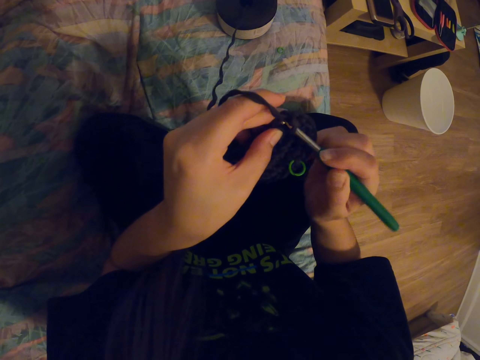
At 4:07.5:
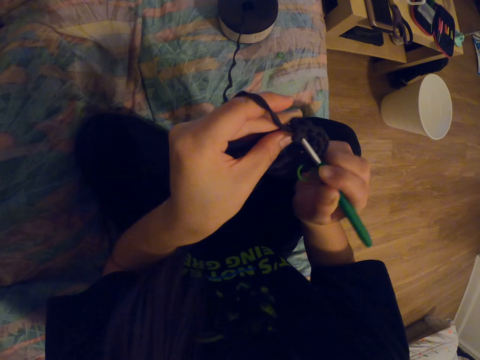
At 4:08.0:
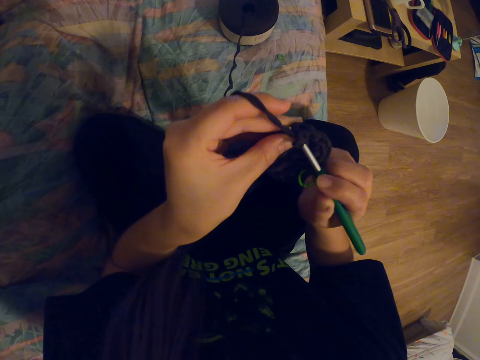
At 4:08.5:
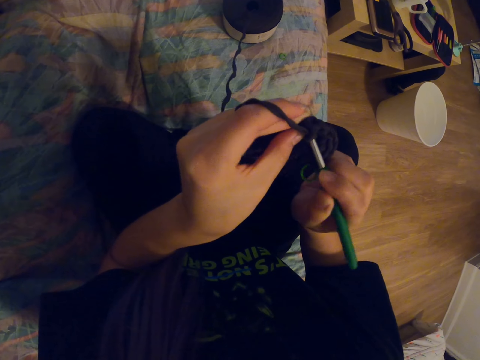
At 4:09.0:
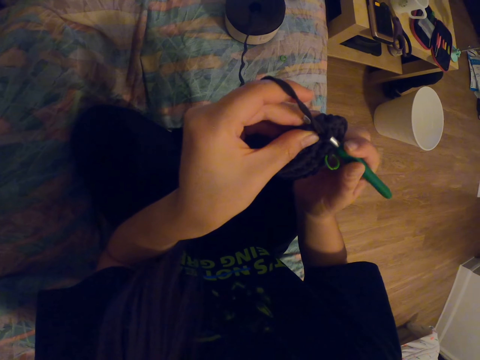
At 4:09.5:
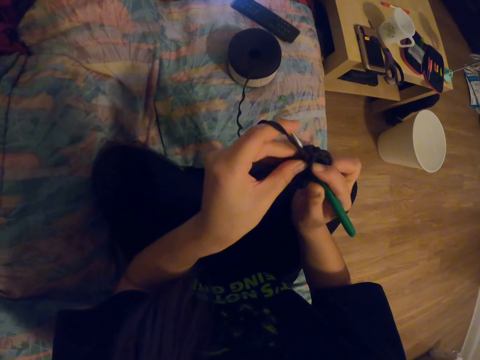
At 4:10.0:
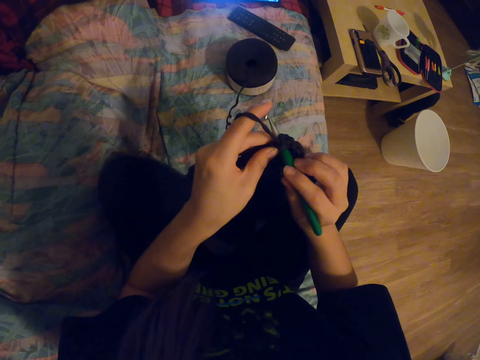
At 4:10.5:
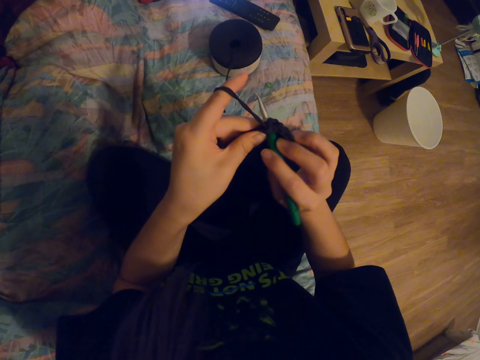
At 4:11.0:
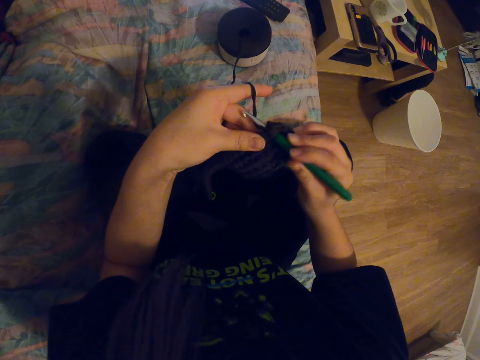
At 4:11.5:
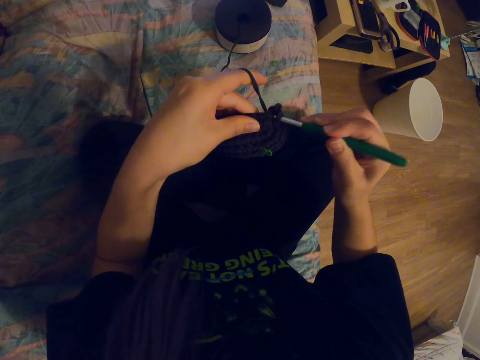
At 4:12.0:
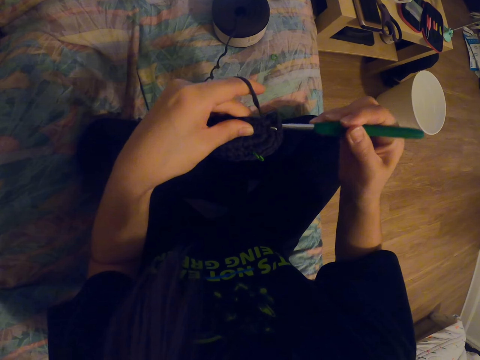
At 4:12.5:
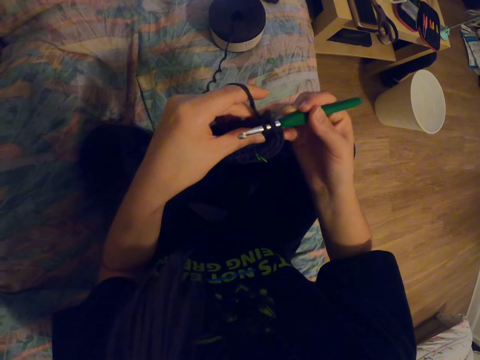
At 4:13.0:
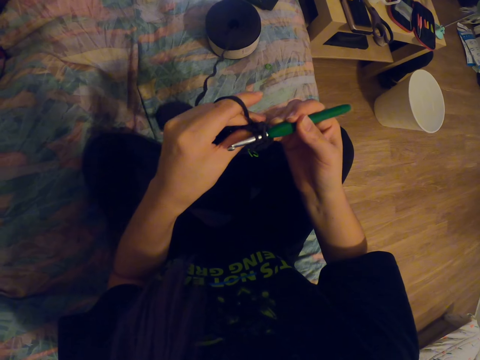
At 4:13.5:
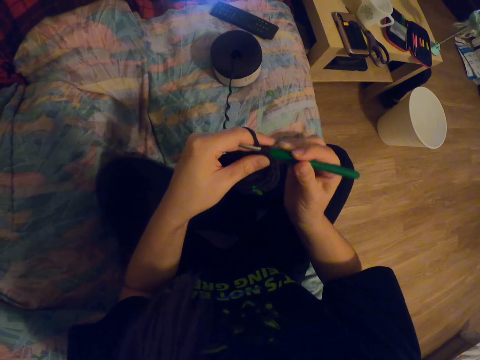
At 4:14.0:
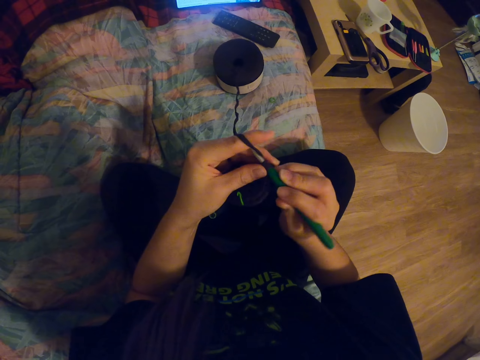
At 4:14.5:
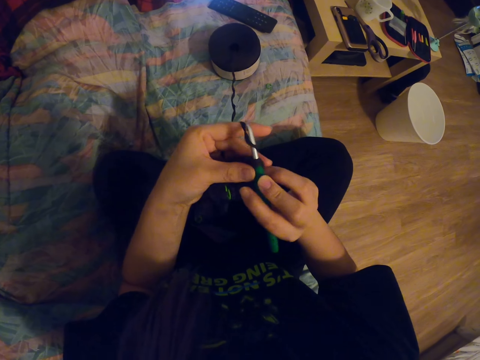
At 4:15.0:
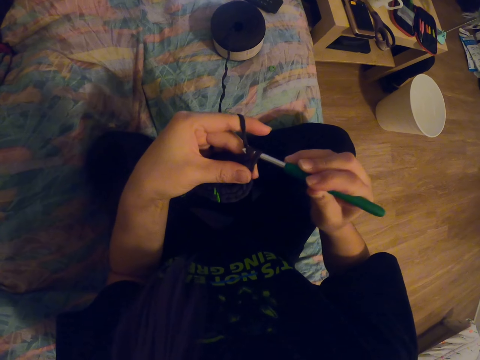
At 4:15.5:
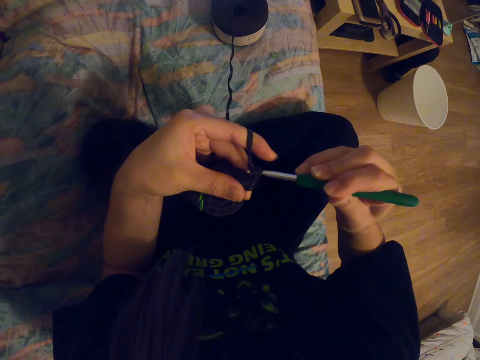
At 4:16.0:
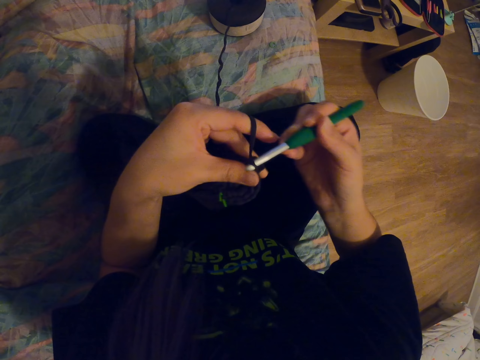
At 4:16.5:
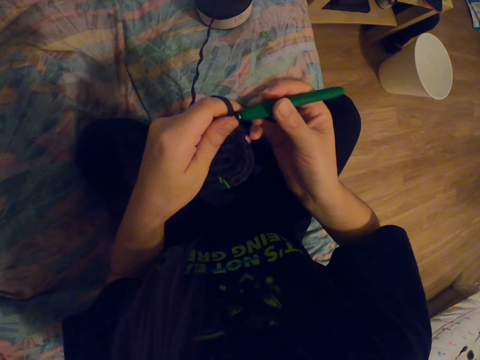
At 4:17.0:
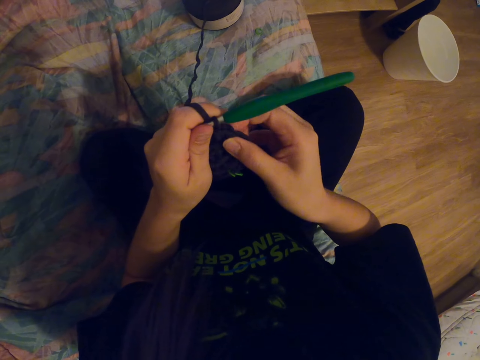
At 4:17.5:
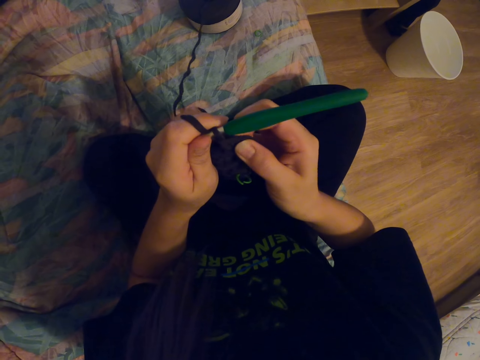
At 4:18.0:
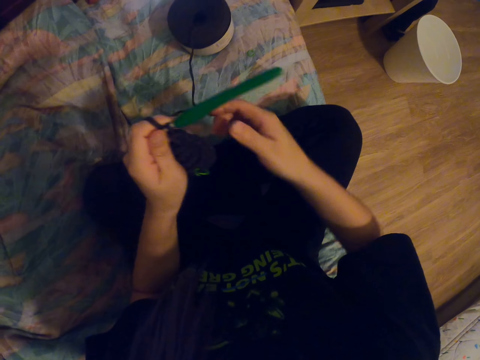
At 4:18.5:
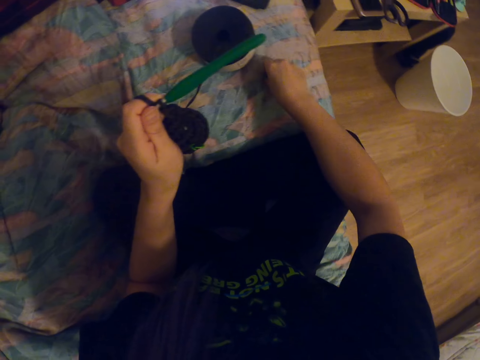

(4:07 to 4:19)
The camera wearer adjusts a knitting needle on a knitted fabric. She coils a knitting thread on the knitting needle. She knits the fabric with the knitting needle. She coils the knitting thread on the knitting needle. She knits the fabric with the knitting needle. She holds the crochet needle with her left hand. She adjusts the knitted fabric with her right hand.

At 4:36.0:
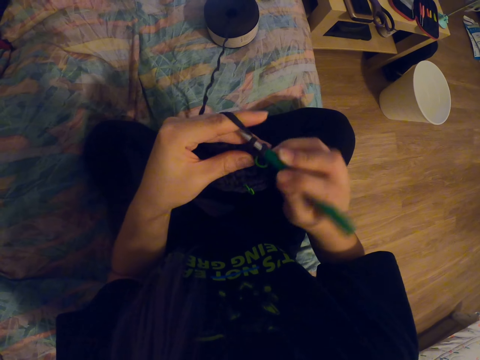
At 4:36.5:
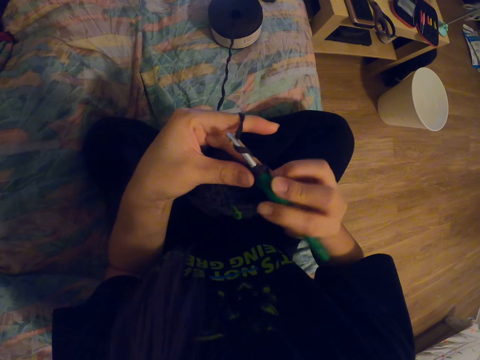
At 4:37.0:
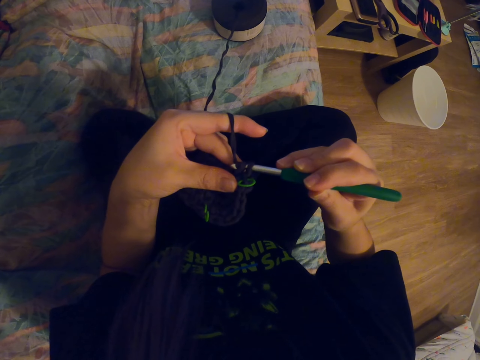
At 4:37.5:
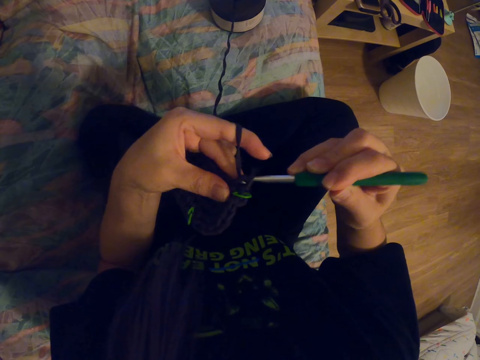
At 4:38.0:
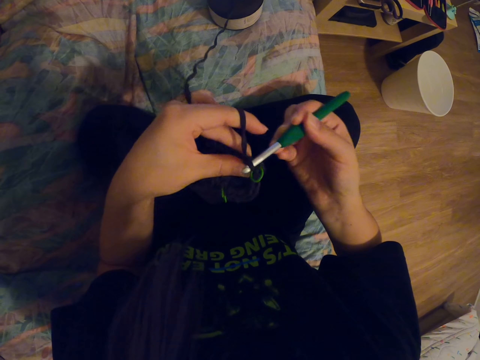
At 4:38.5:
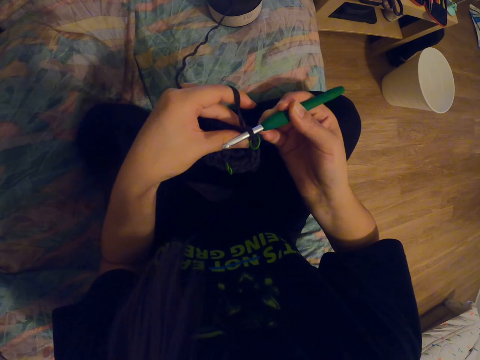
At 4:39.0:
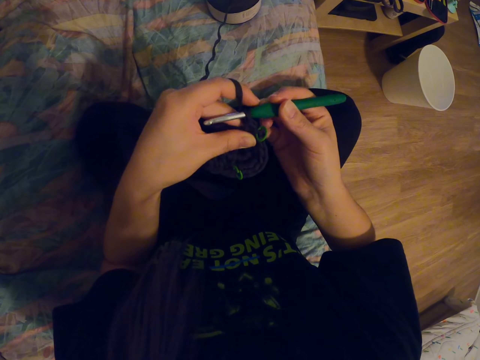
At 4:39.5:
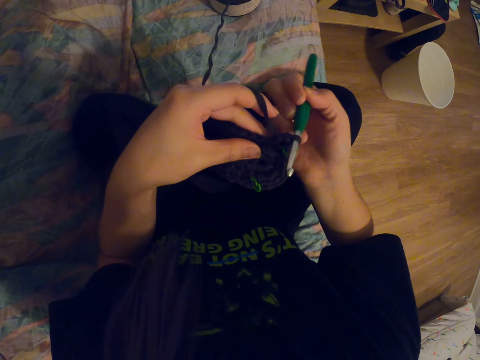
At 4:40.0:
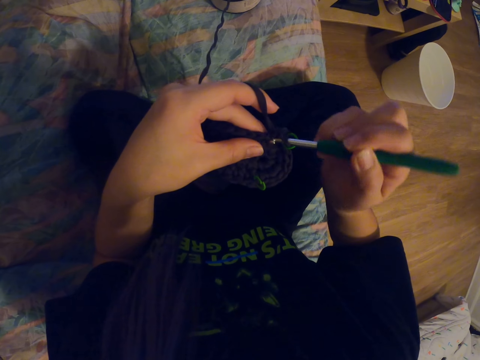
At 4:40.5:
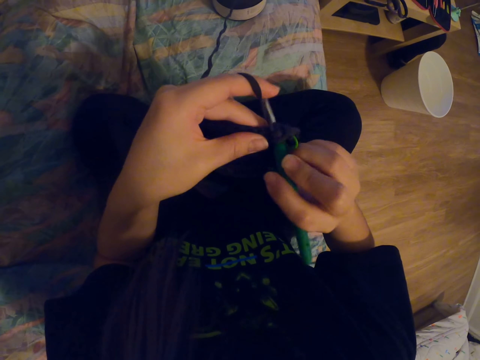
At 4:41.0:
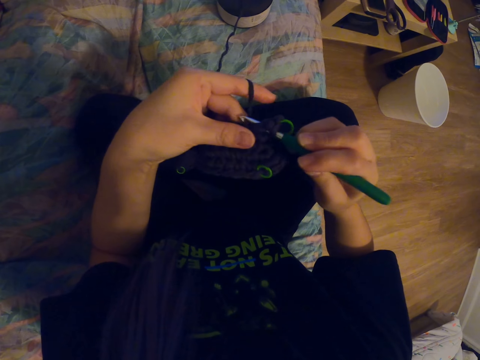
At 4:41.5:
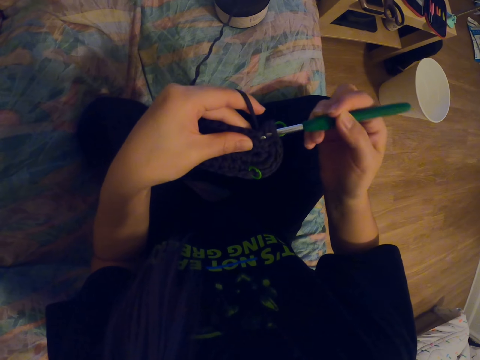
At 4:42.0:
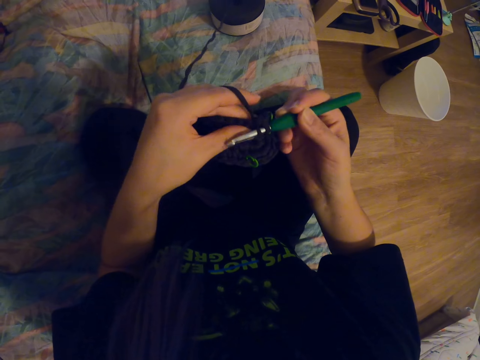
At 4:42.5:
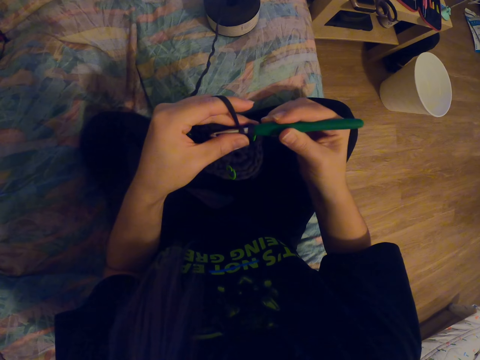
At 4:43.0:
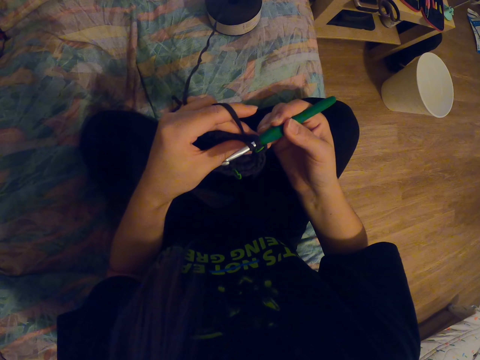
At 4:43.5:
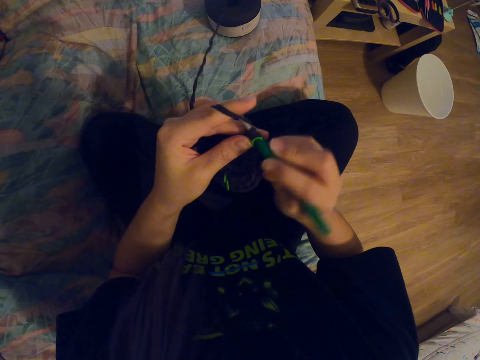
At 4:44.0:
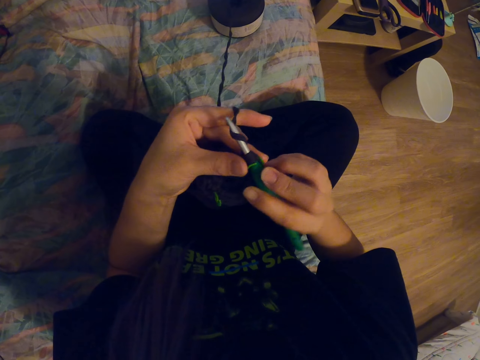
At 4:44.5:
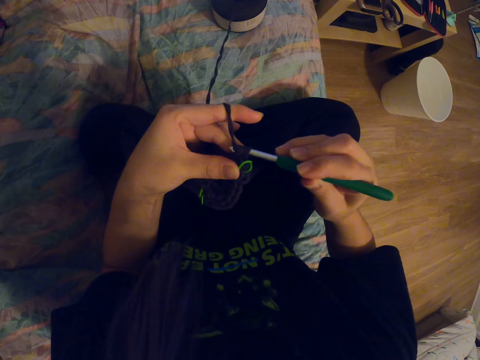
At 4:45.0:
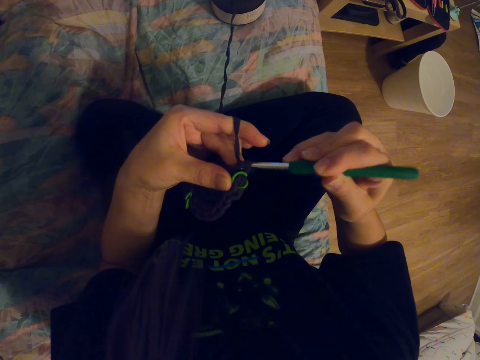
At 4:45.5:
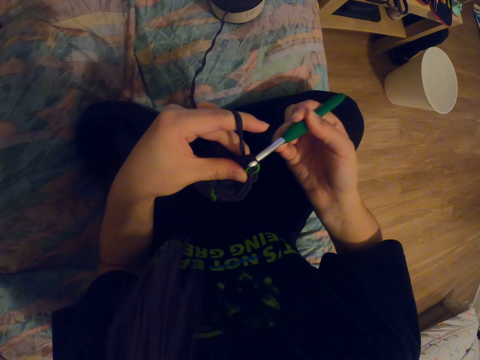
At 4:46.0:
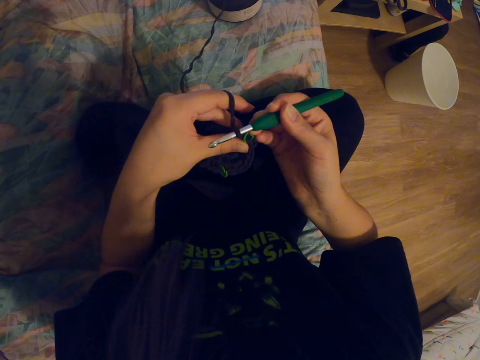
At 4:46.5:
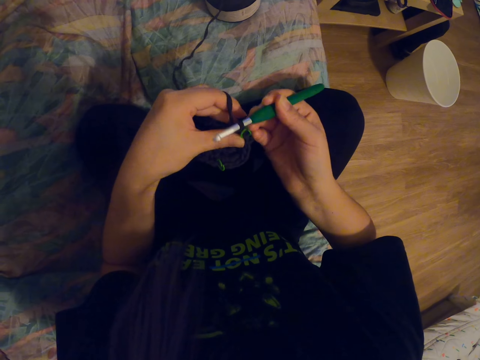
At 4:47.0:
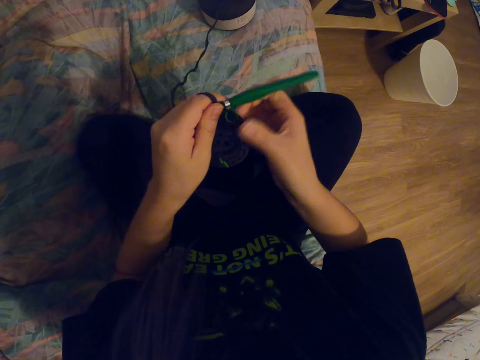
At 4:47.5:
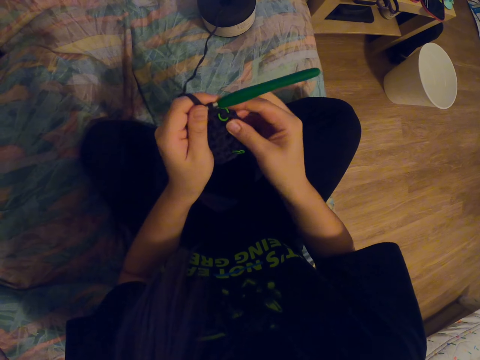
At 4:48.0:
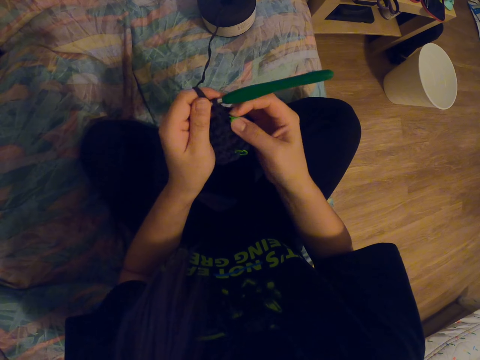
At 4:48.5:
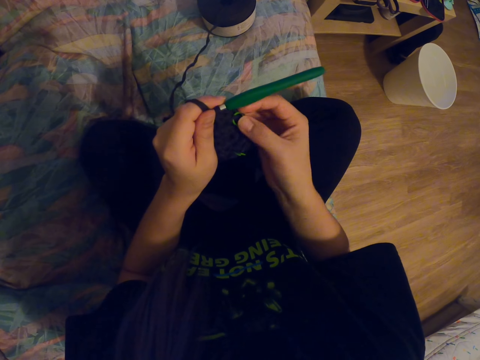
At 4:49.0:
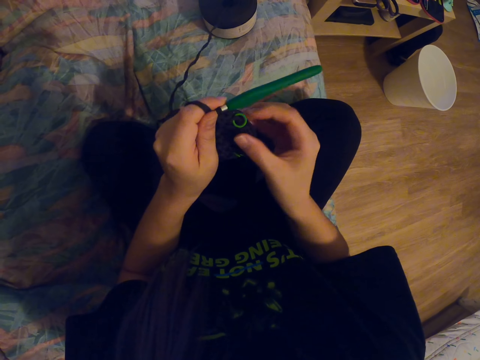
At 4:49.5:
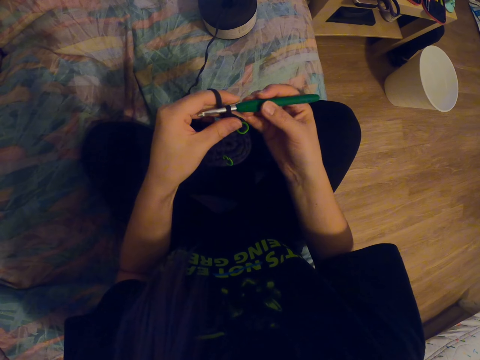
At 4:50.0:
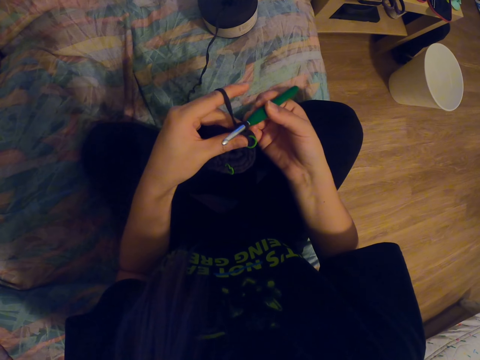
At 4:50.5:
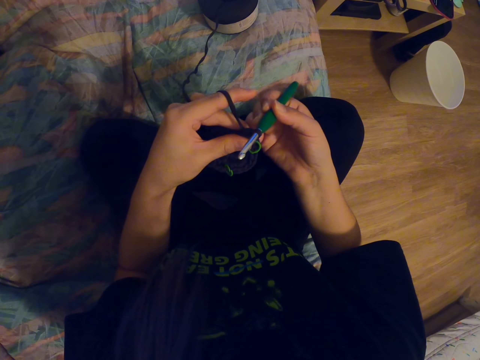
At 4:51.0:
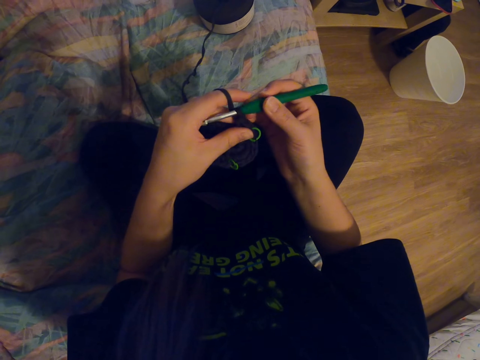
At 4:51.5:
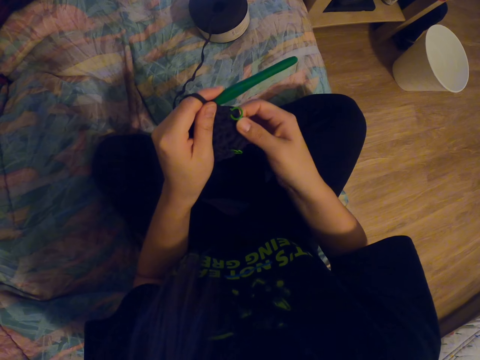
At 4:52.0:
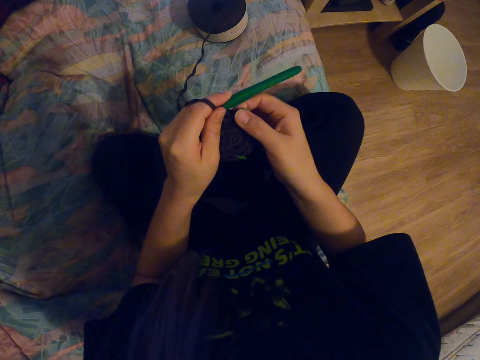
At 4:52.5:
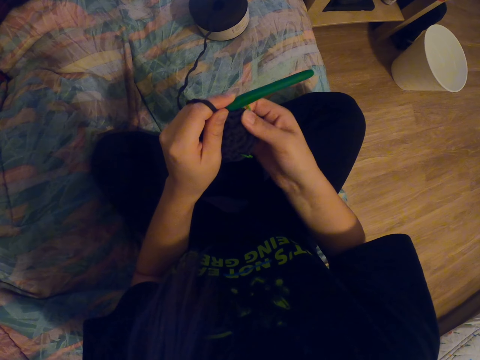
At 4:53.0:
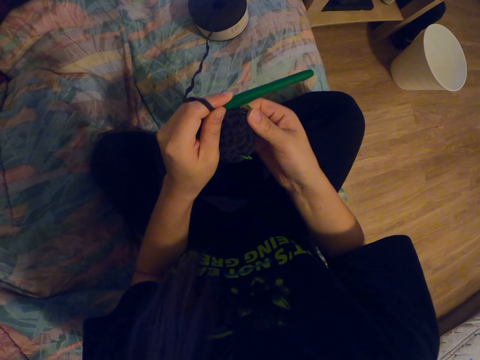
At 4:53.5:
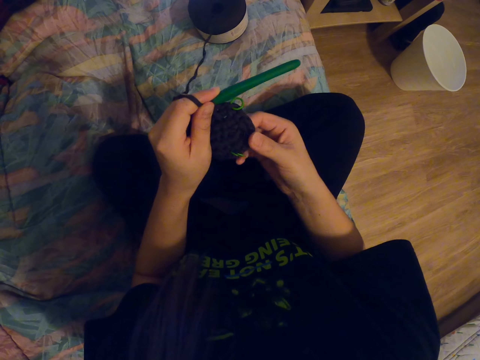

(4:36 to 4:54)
The camera wearer coils a knitting thread on a knitting needle. She knits a fabric with the knitting needle. She coils the knitting thread on the knitting needle. She knits the fabric with the knitting needle. She coils the knitting thread on the knitting needle. She knits the fabric with the knitting needle. She adjusts the knitted fabric with her hands. She adjusts a plastic band on the knitted fabric. She holds the crochet needle with her right hand. She adjusts the knitting needle on the knitted fabric. She adjusts the knitted fabric with her hands.
